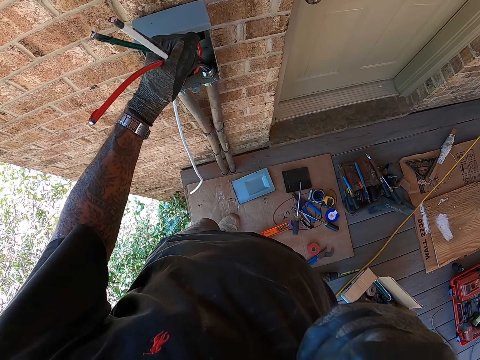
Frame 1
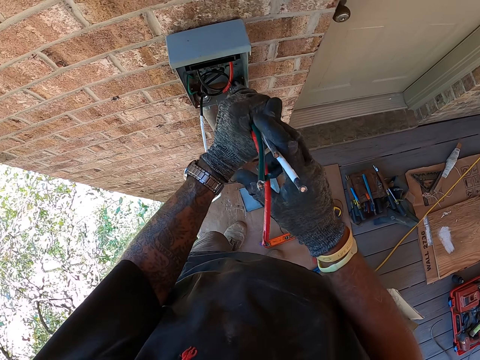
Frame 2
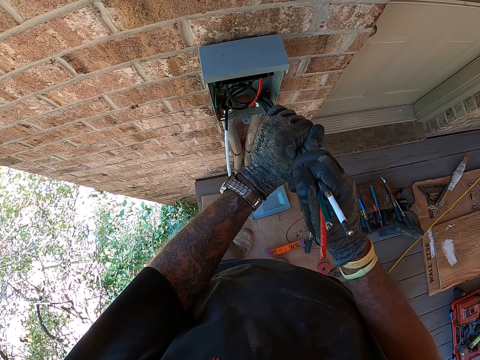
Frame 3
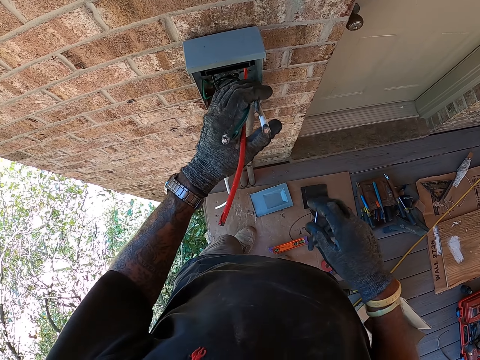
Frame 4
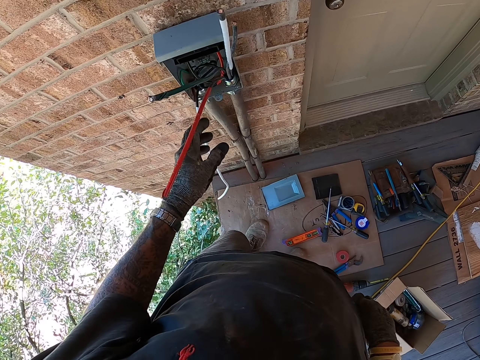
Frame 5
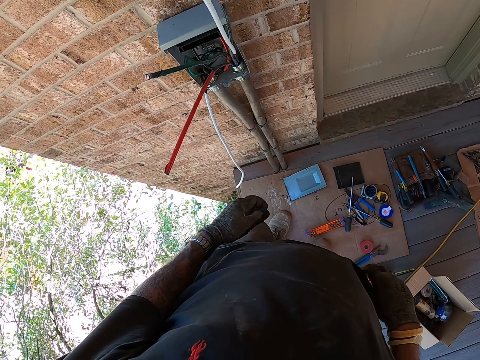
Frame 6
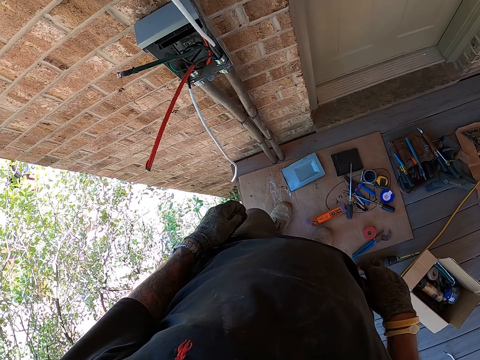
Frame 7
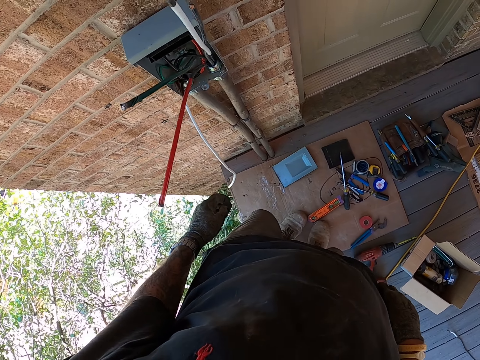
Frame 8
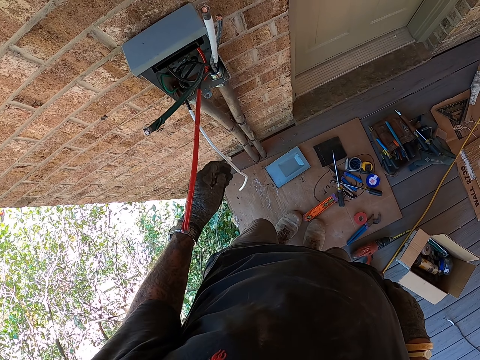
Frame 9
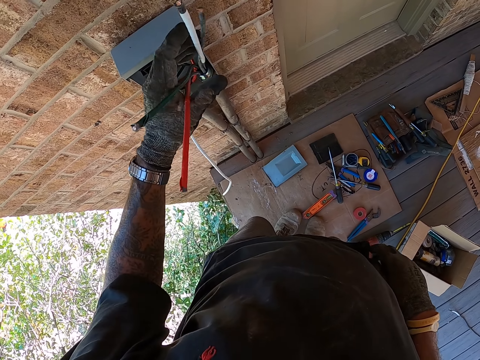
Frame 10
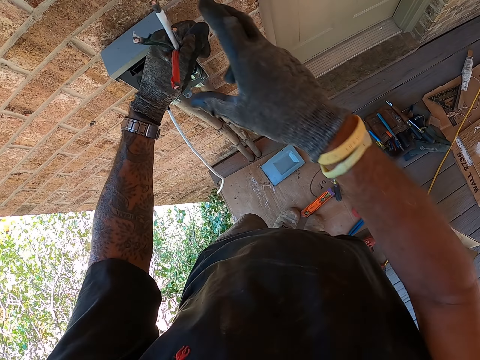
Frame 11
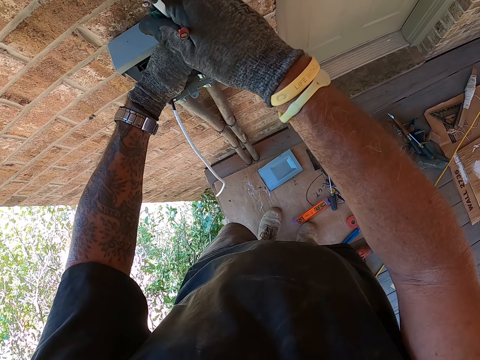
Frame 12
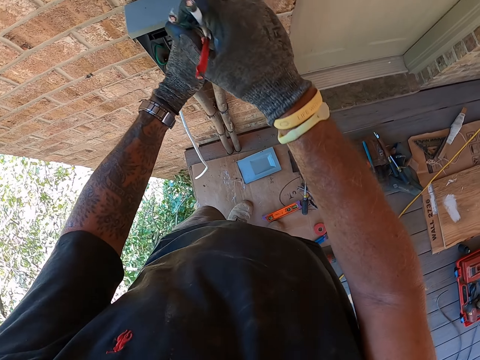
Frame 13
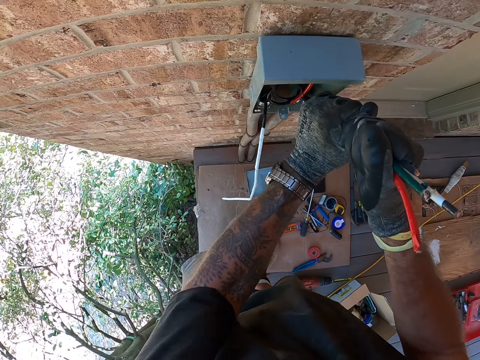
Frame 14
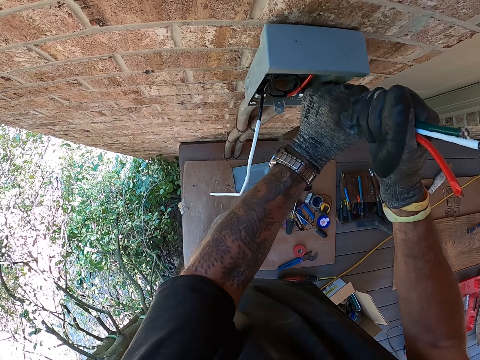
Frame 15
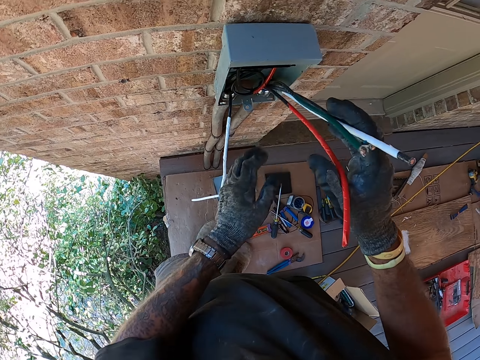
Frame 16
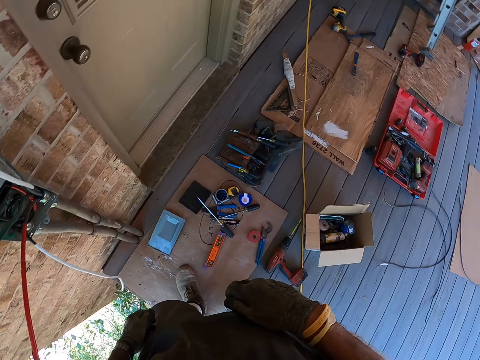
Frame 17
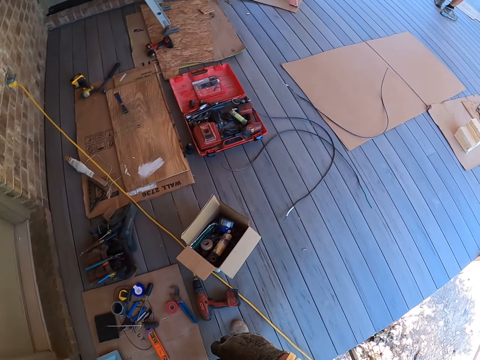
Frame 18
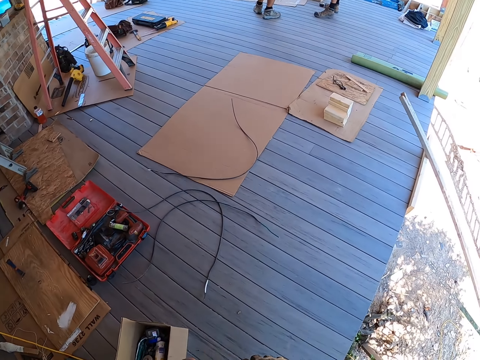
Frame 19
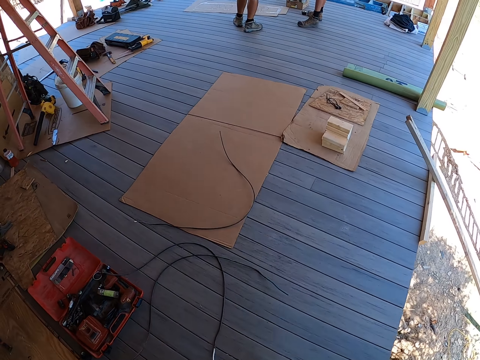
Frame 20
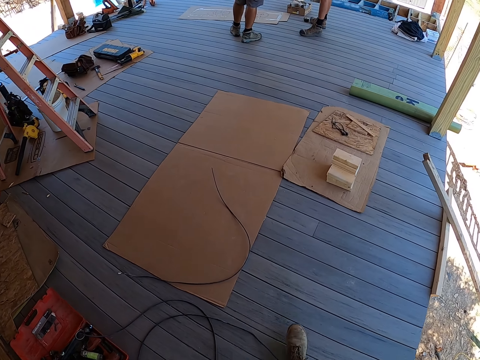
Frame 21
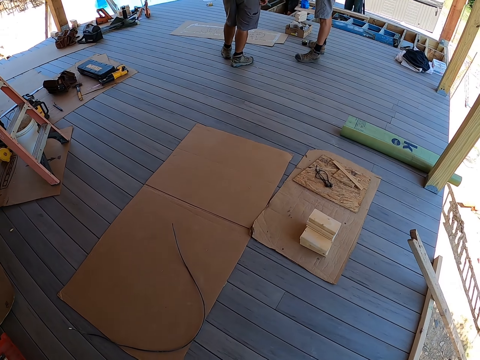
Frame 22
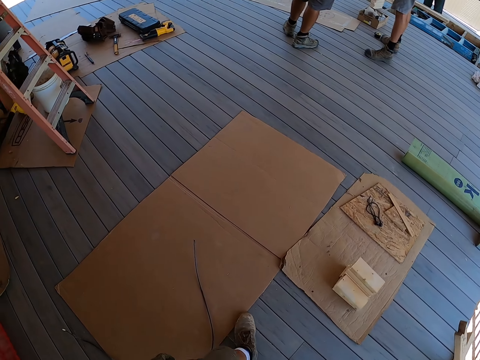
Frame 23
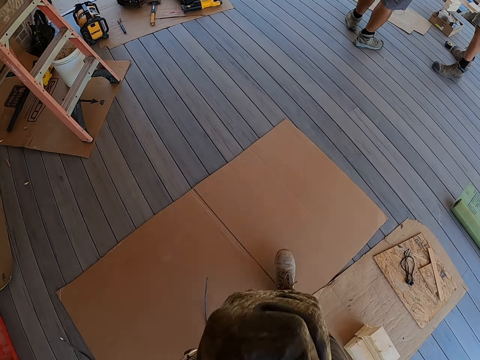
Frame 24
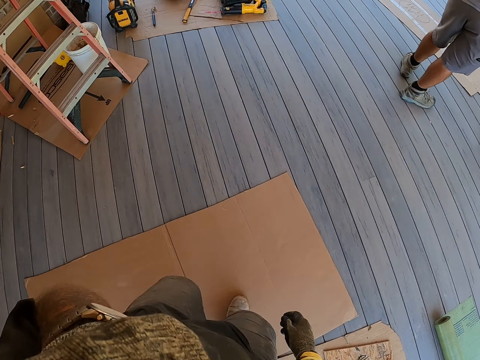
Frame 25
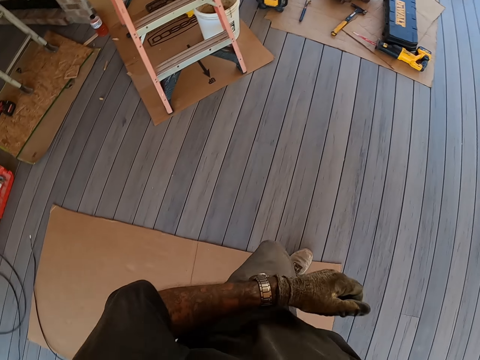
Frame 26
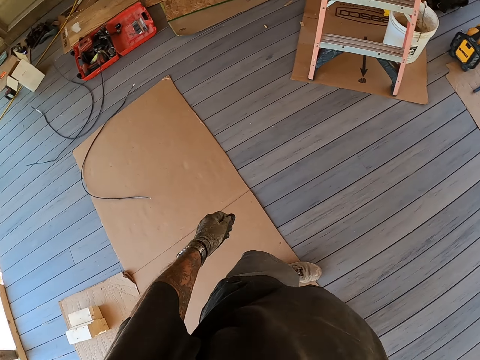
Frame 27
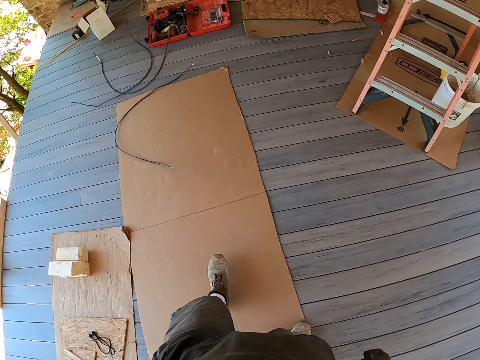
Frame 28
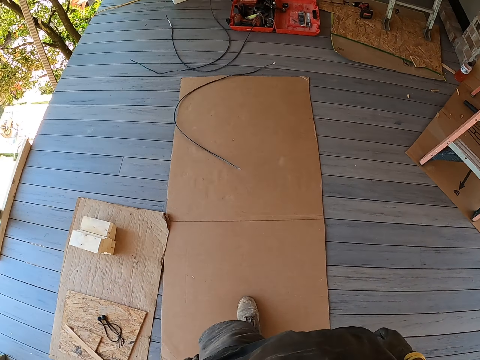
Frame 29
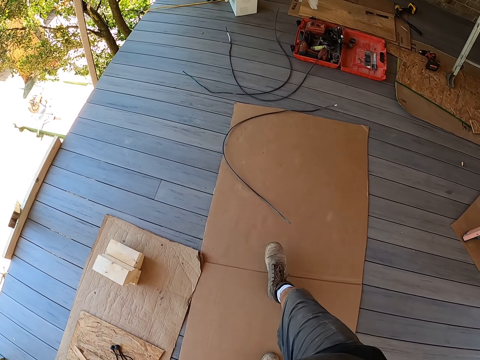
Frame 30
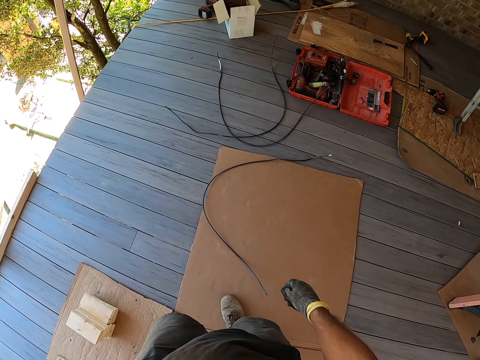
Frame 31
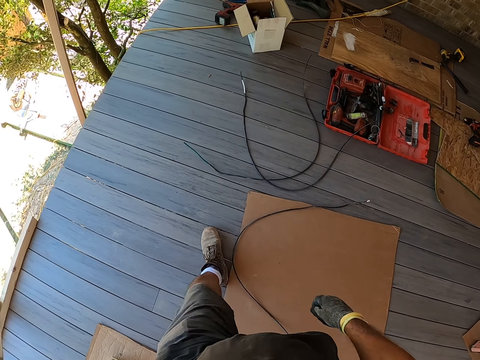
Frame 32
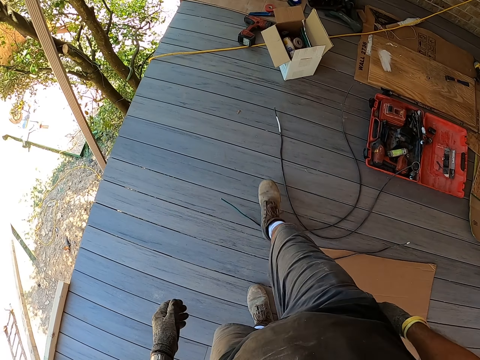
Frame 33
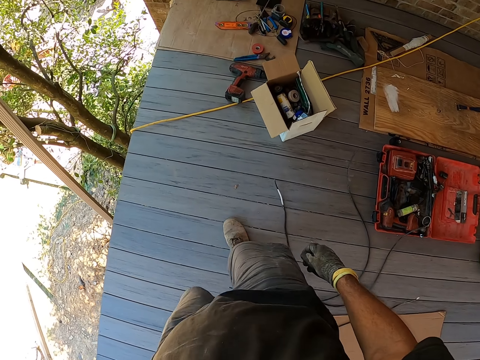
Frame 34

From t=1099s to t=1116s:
The camera wearer looks around. They hold the wires and put the wires in the pipe. They turn around. They walk around. They touch their face. They walk towards the tool box.

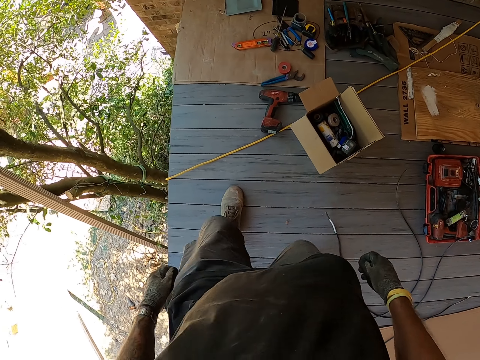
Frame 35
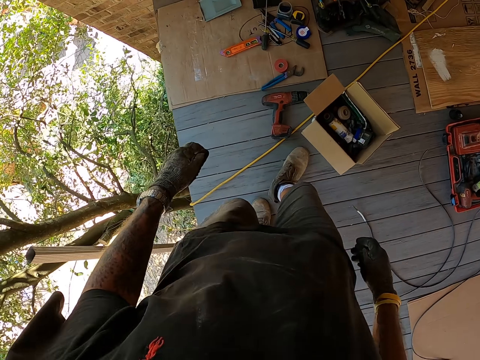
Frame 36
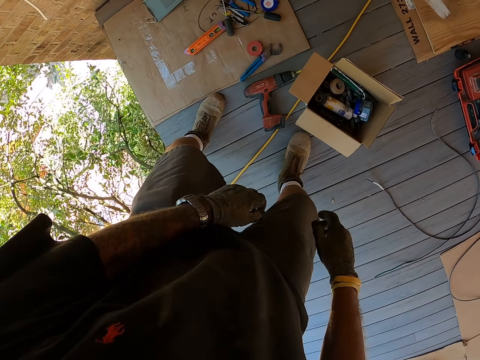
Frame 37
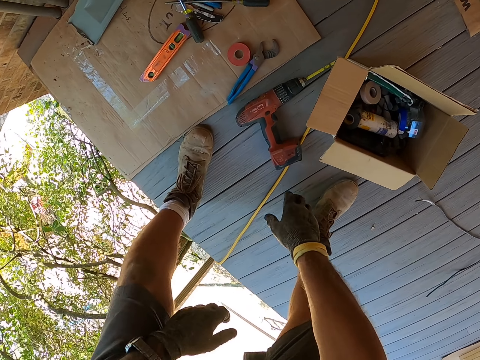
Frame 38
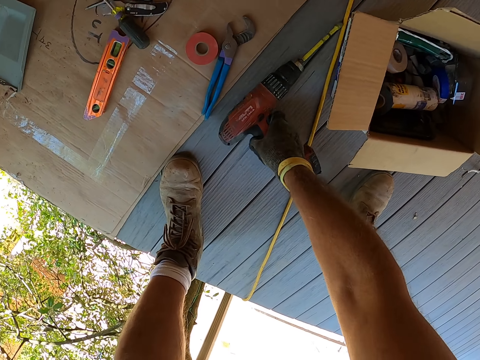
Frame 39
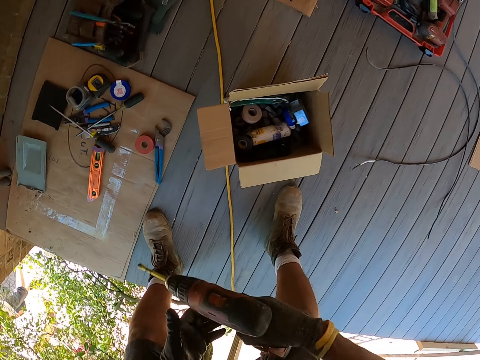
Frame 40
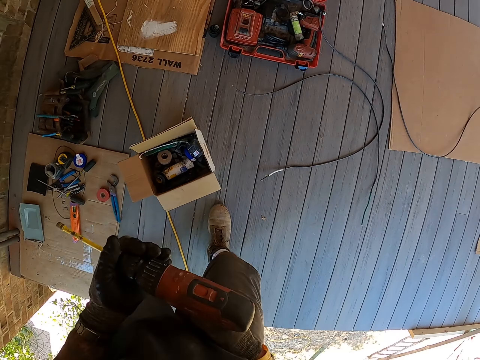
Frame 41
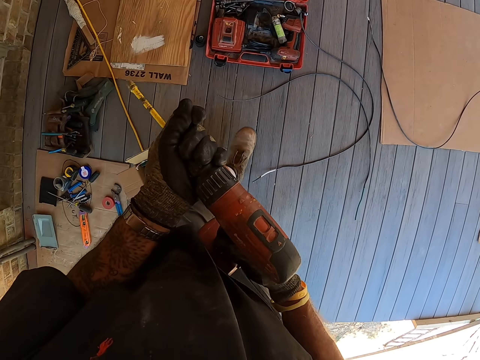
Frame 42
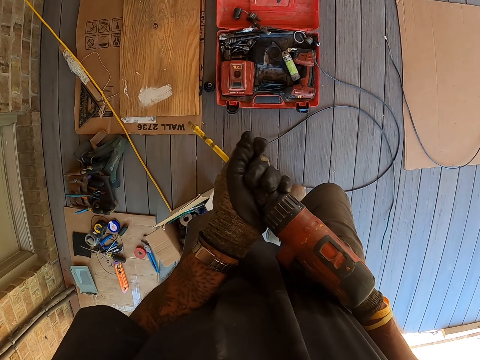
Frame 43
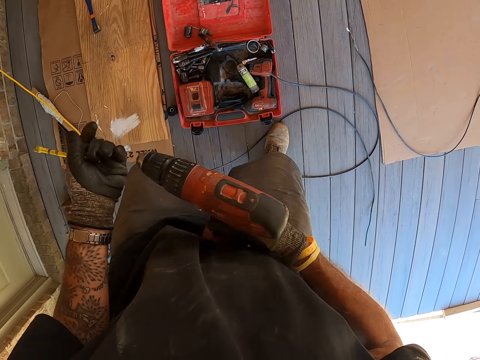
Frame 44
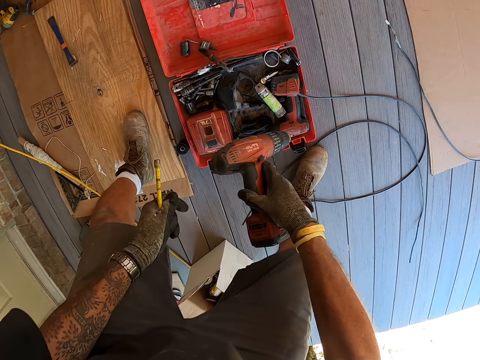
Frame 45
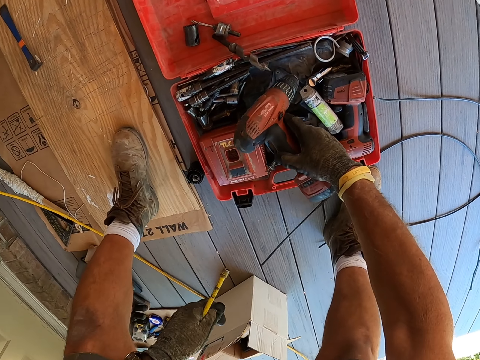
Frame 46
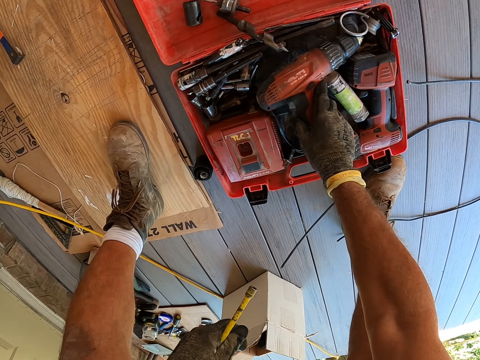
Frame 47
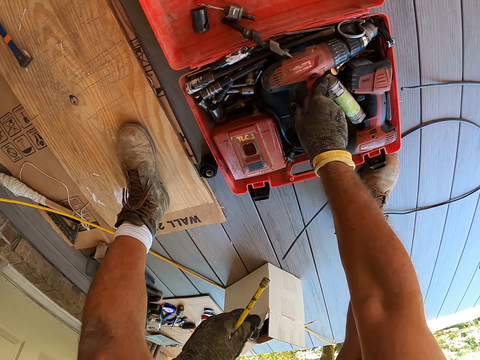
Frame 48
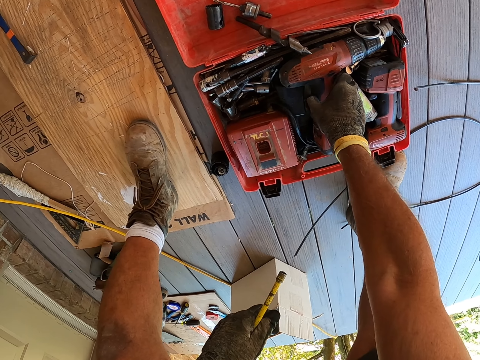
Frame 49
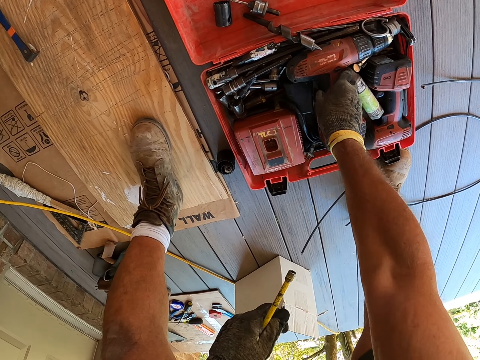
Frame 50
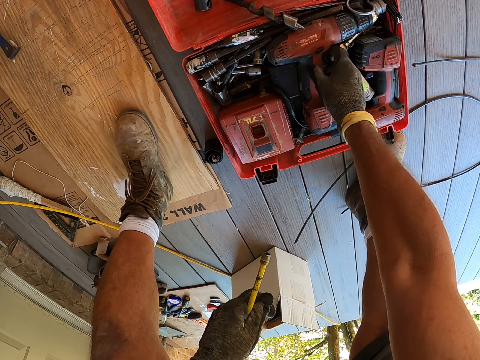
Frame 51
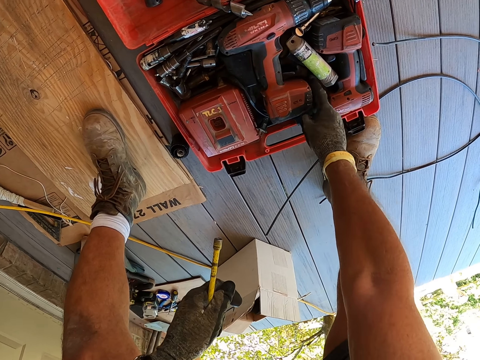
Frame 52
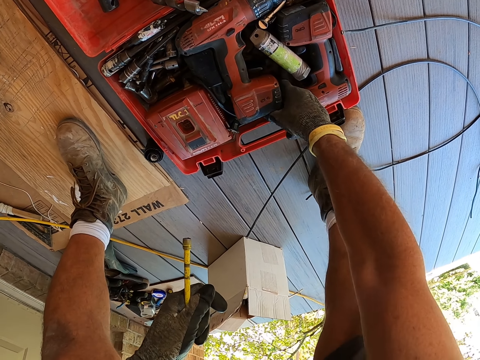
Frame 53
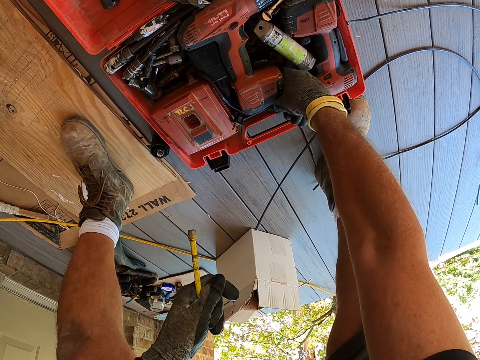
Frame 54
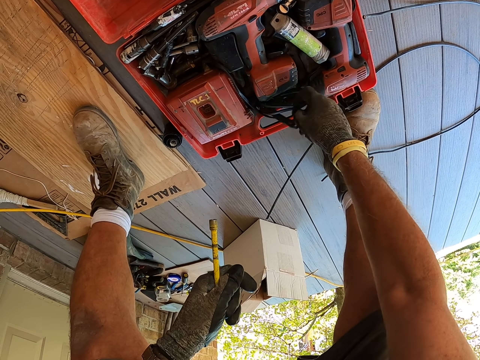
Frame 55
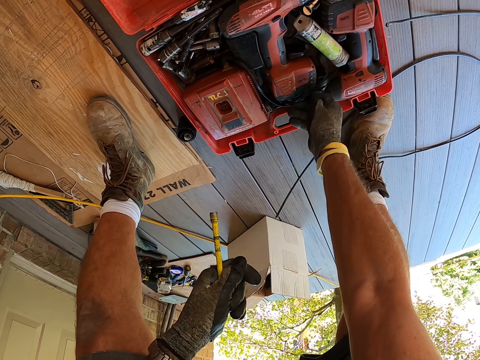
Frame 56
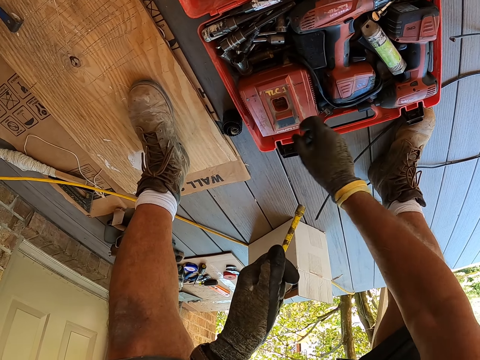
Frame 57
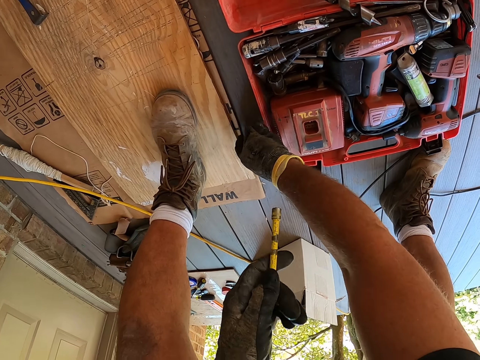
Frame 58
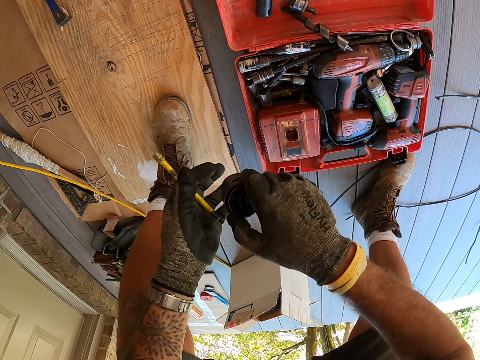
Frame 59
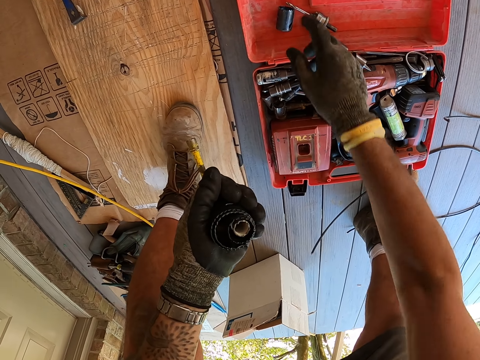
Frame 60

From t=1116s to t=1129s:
The camera wearer bends downwards. They pick up the hand drill on the floor. They stand up. They remove a drill bit on the drill. They walk around. They bend downwards. They put the hand drill in the tool box. They move the wires in the tool box. They pick up a tool from the floor. They pick up something with the other hand.
